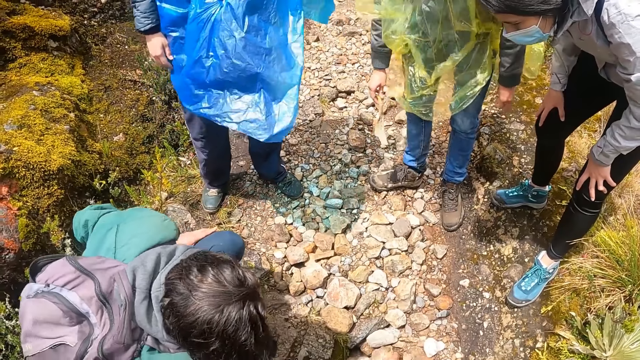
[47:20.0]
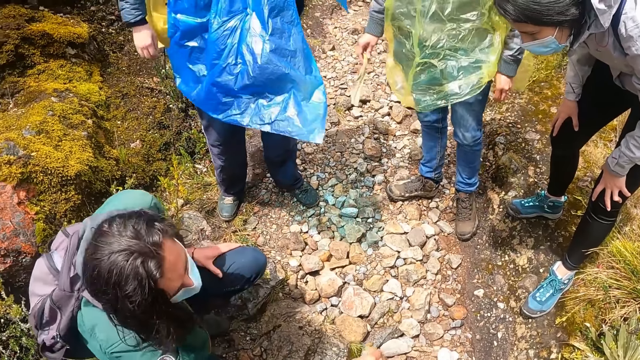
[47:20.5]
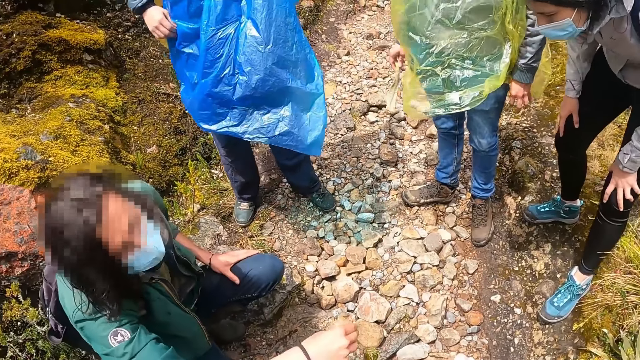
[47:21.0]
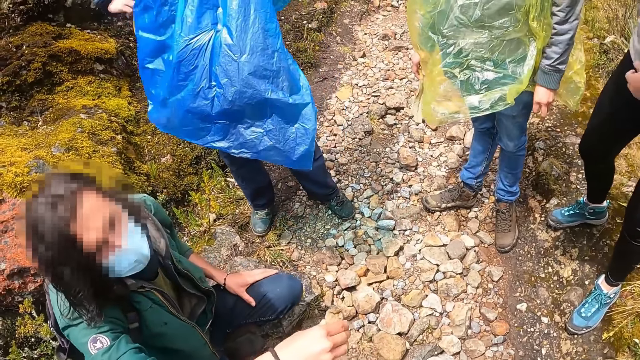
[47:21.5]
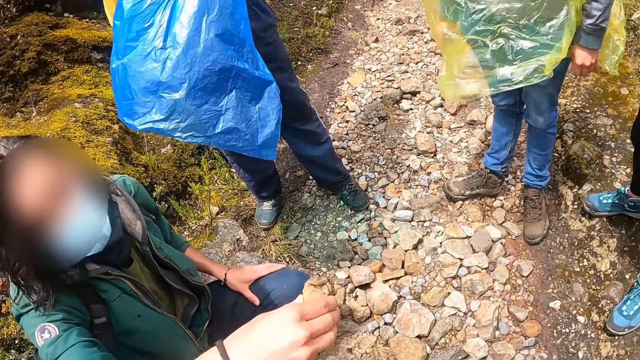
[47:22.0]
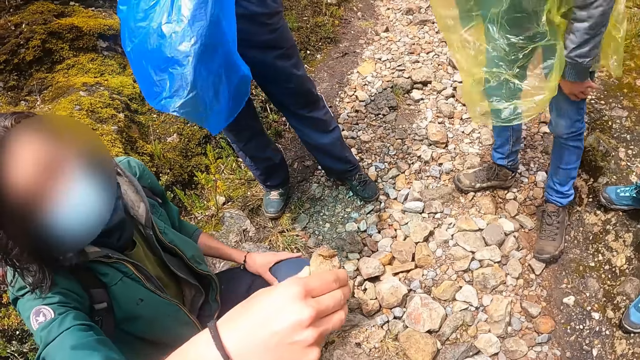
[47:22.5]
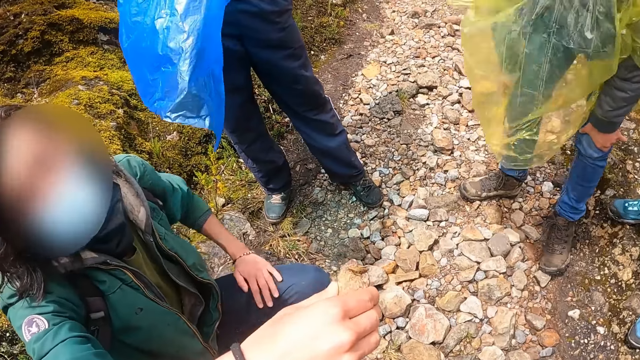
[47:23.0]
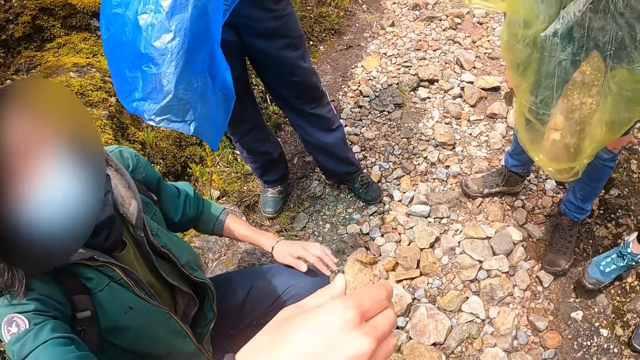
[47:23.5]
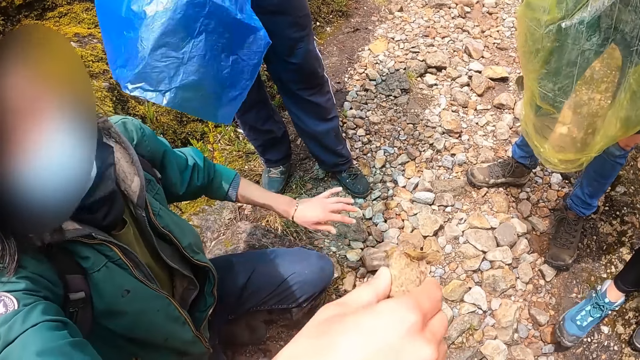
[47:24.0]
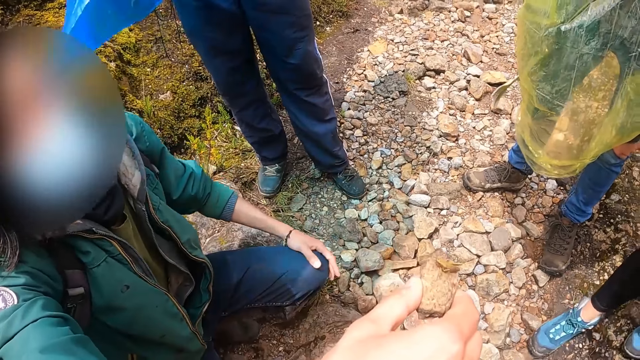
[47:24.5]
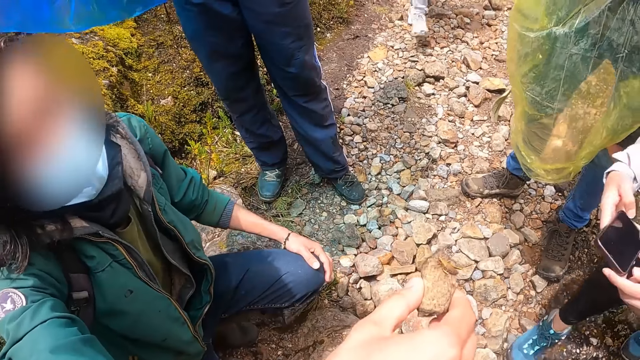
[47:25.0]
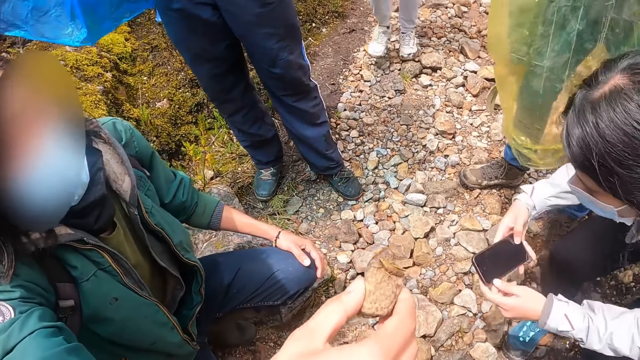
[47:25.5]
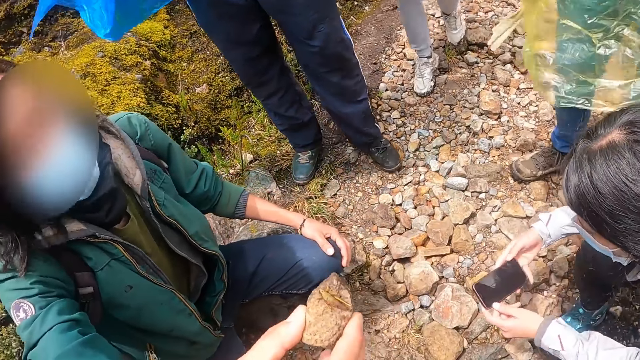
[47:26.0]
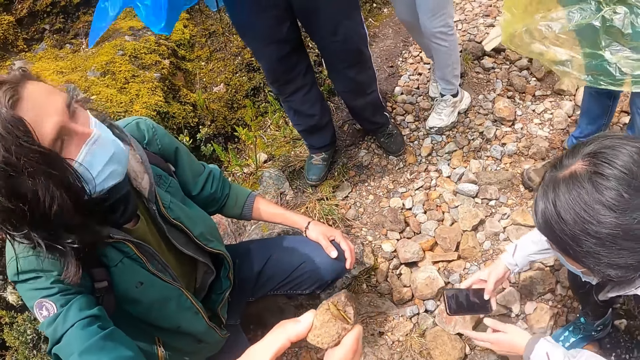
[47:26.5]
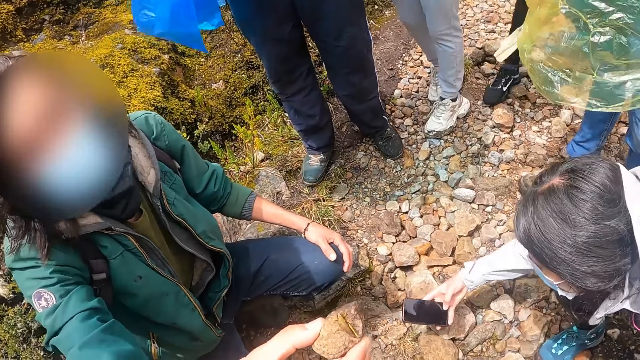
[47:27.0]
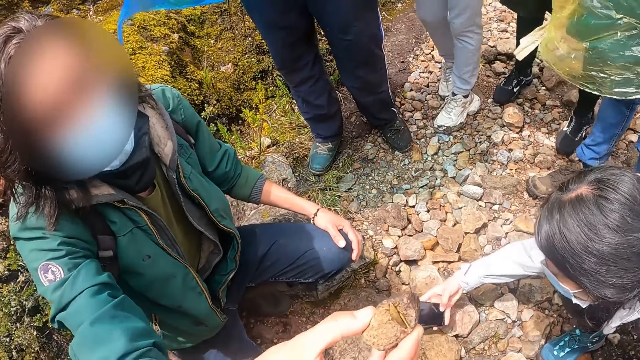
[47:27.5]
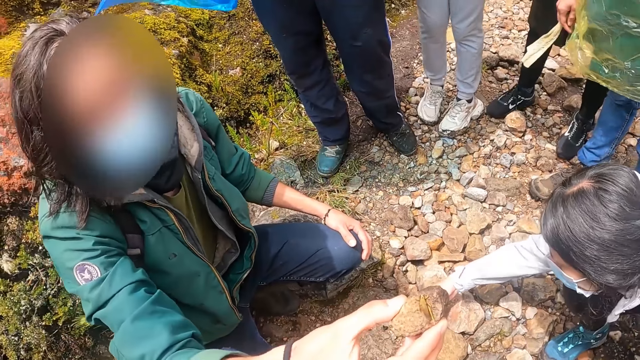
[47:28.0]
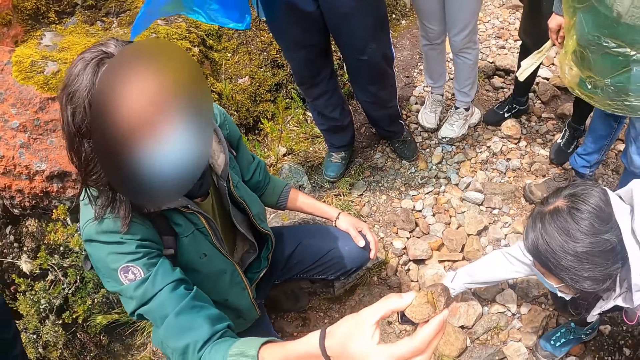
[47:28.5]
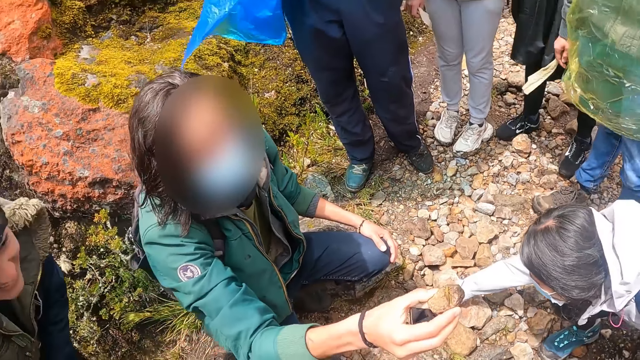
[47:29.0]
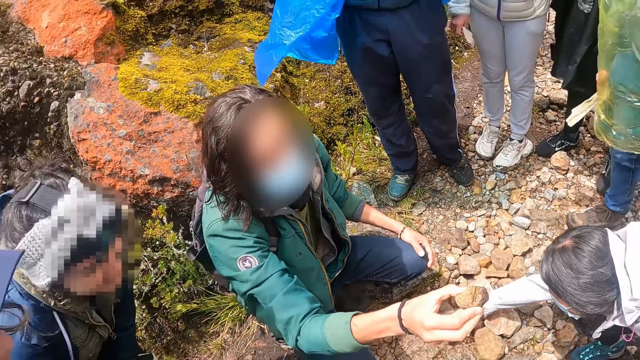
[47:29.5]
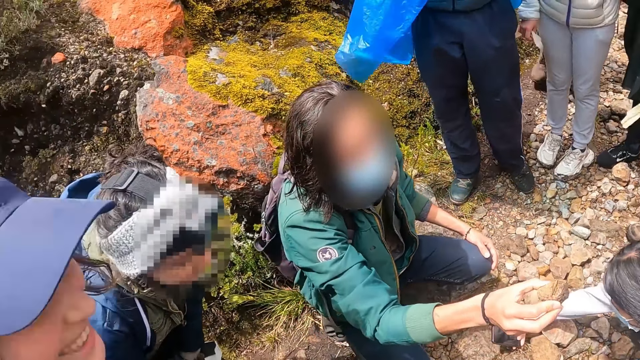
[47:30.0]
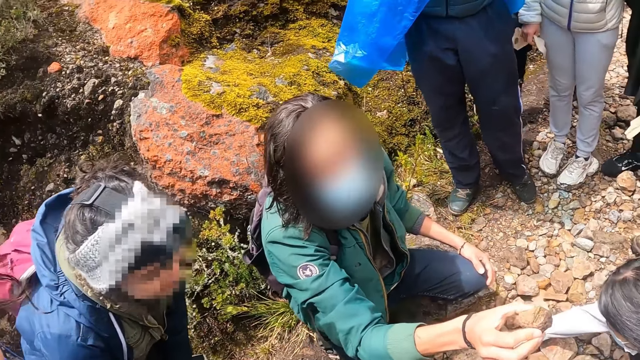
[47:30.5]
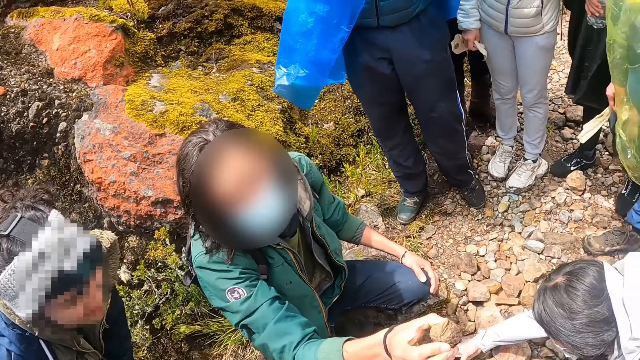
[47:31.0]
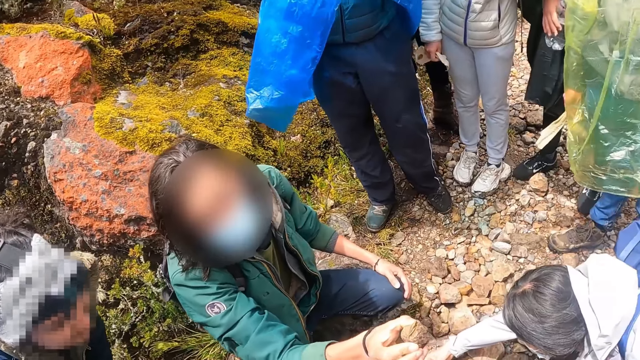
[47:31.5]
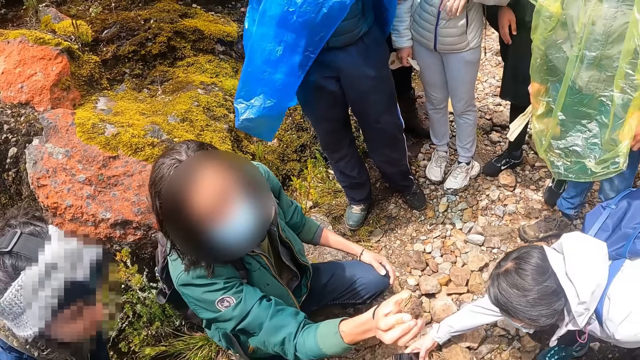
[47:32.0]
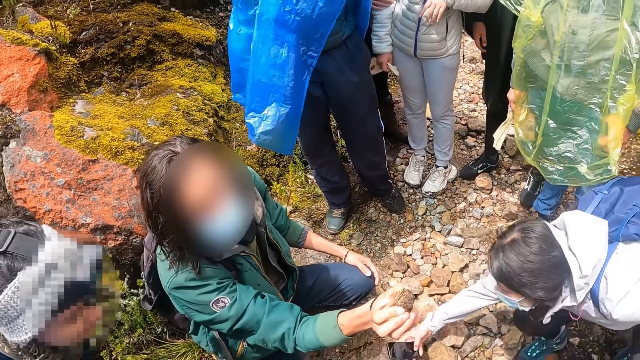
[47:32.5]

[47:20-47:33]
A man picks a stone from the ground with his right hand. A woman raises up. Another man raises up. A third man picks up a grasshopper and converses with the camera wearer. The first man holds the stone with his right hand. The third man holds the grasshopper and rubs his laps. Another woman takes a photo of the grasshopper, operates the phone with both hands, and holds the phone with her right hand. A third woman holds a paper with her right hand. The camera wearer looks around.

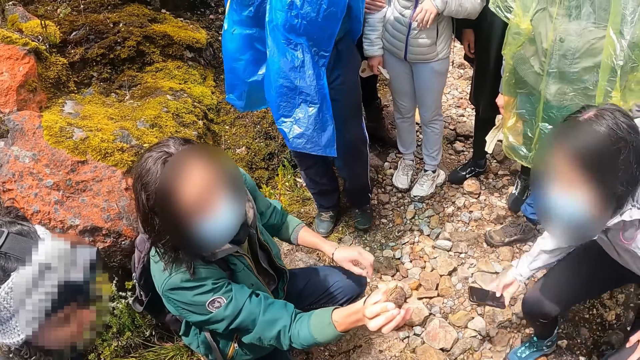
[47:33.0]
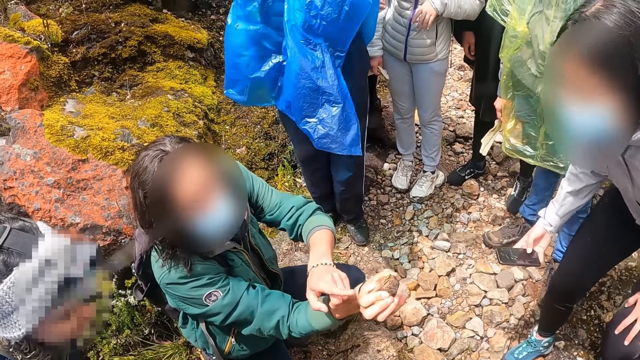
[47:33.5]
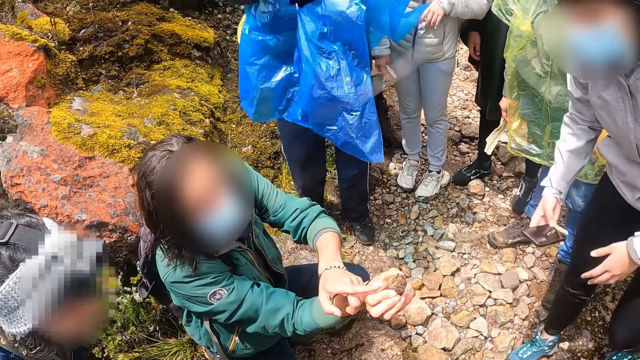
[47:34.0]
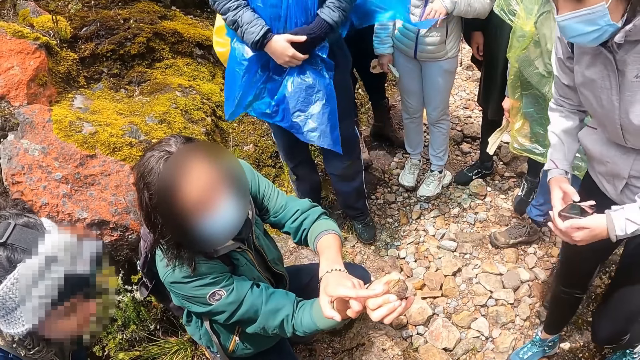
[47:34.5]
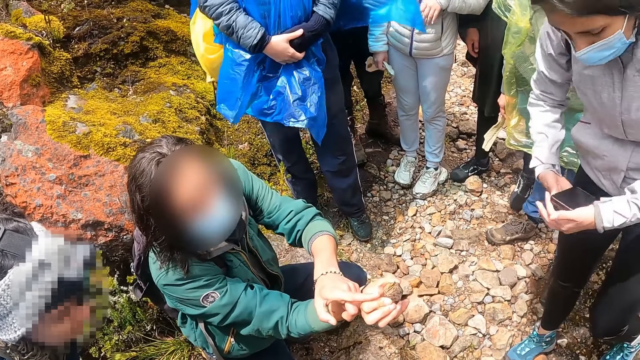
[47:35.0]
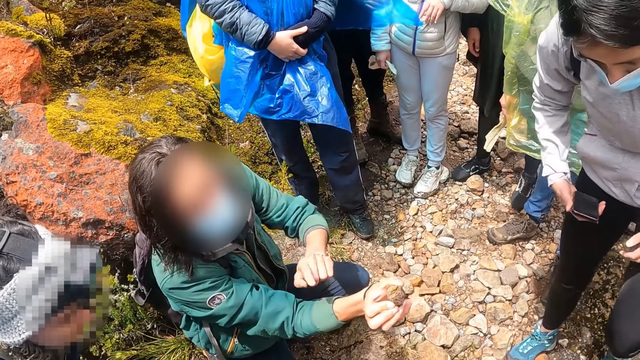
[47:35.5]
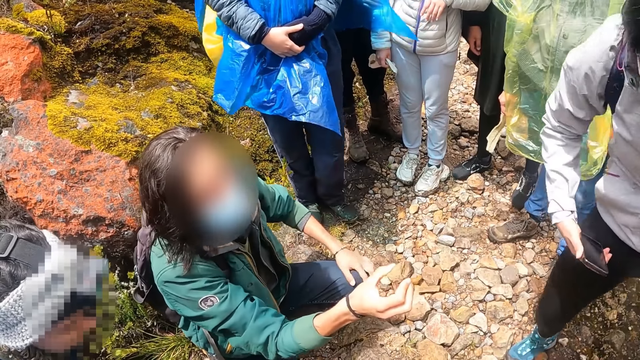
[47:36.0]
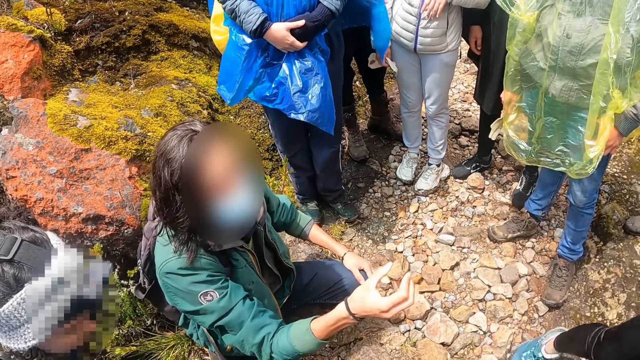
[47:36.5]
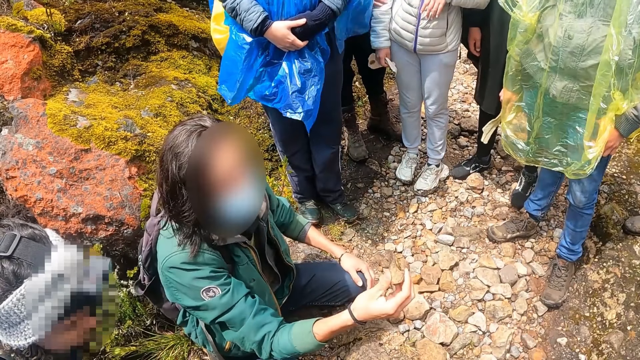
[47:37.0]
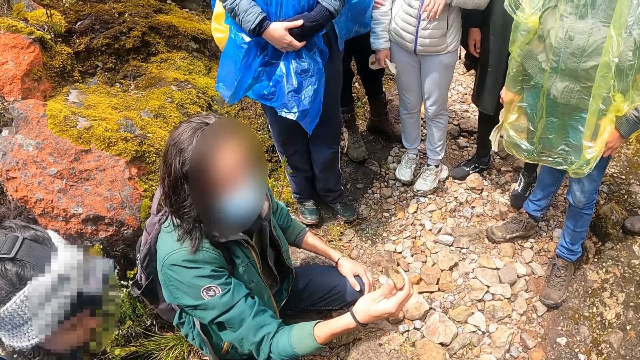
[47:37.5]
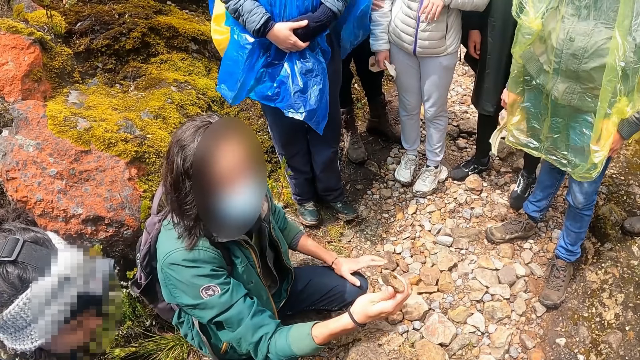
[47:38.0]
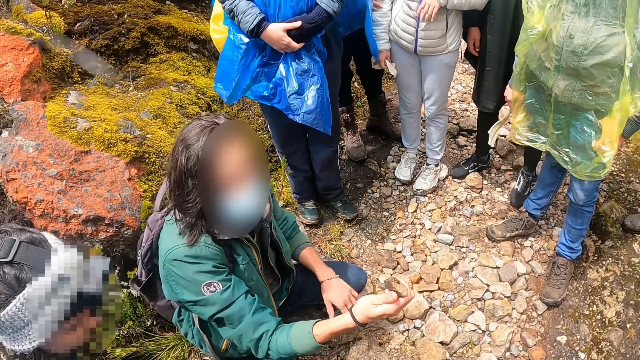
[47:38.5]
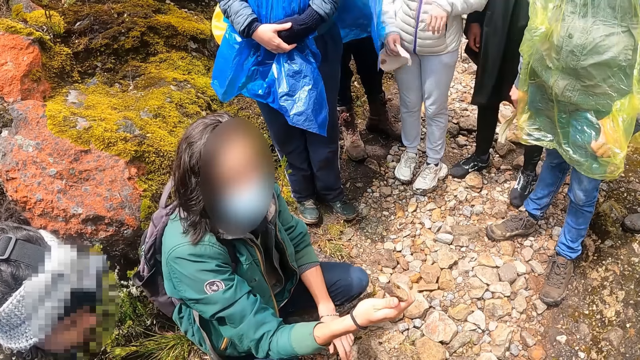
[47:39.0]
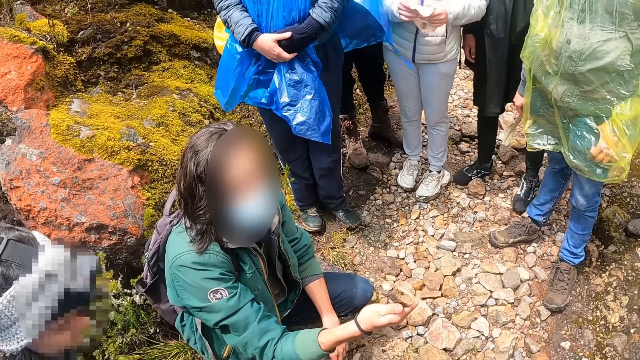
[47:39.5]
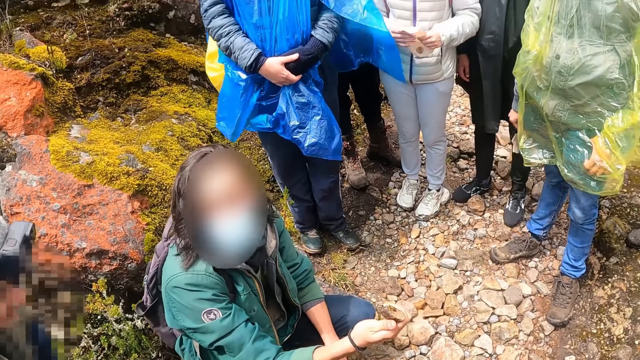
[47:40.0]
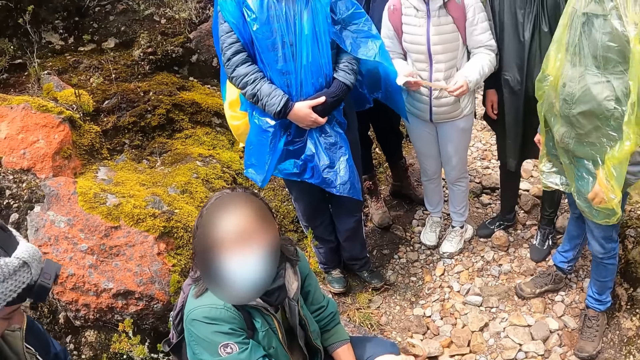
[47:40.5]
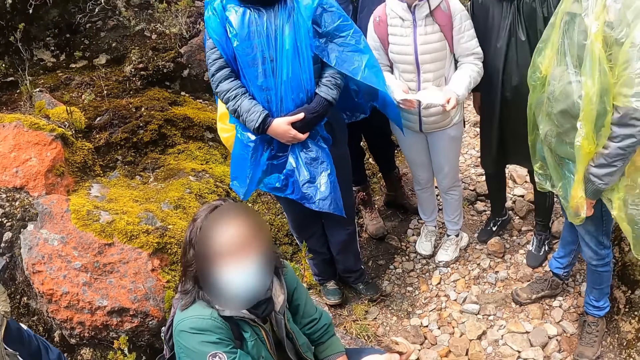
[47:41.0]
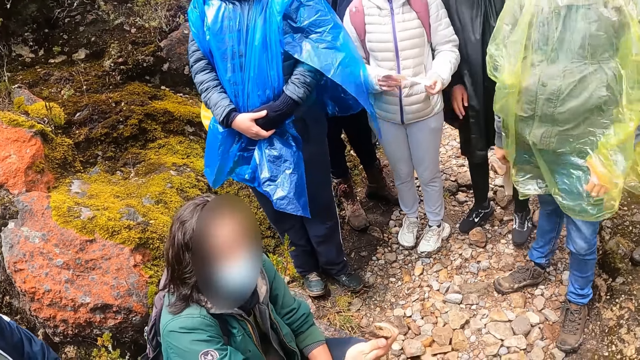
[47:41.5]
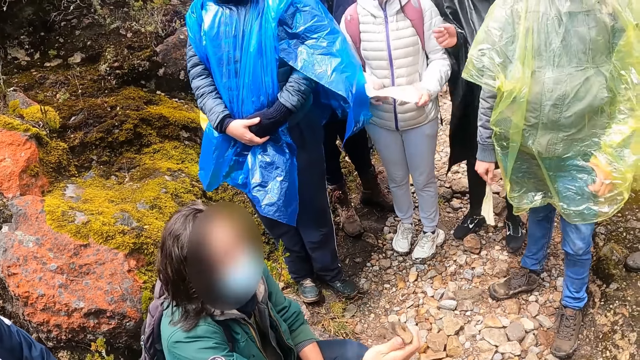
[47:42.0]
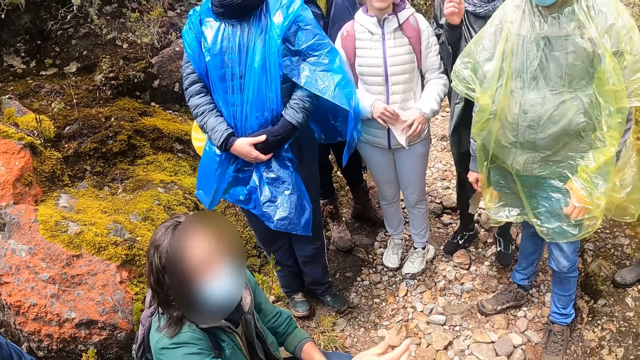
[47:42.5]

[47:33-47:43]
A woman takes a photo of a grasshopper and stands up. The woman holds the phone with both hands. A man holds the grasshopper. Another woman holds the paper with both hands. The man converses with the camera wearer.
